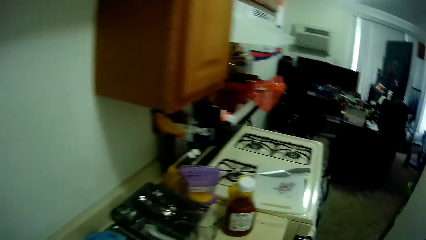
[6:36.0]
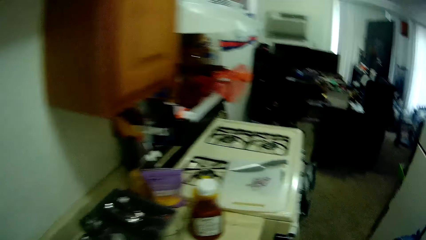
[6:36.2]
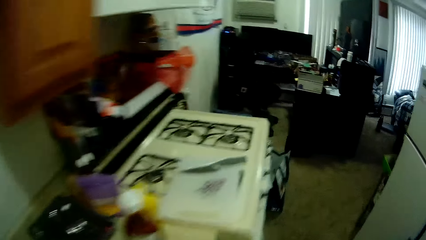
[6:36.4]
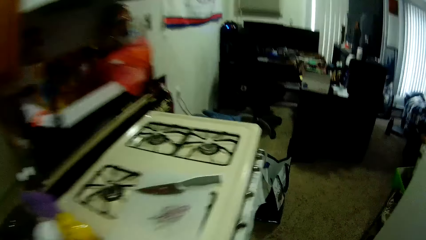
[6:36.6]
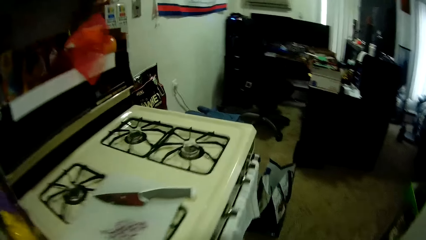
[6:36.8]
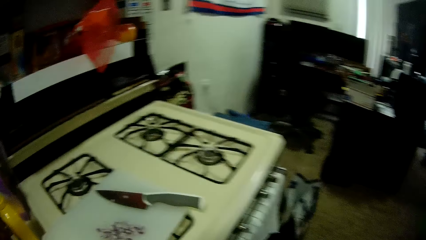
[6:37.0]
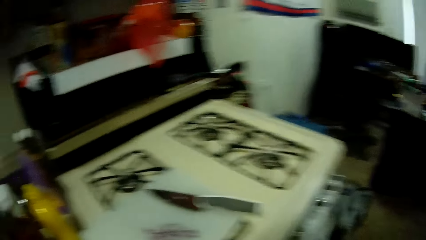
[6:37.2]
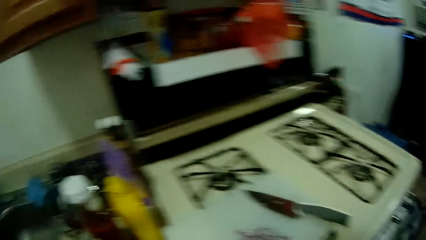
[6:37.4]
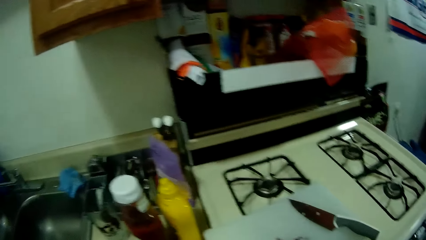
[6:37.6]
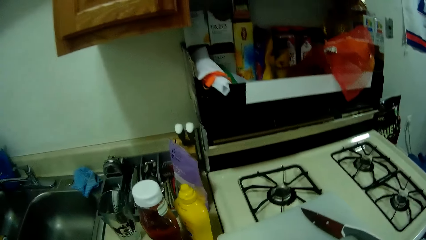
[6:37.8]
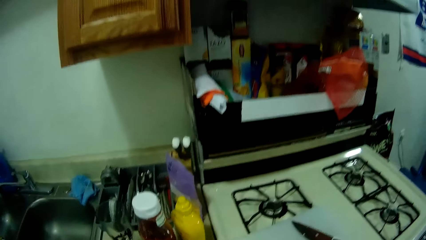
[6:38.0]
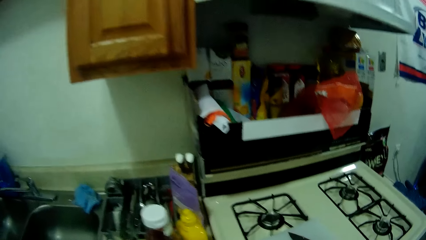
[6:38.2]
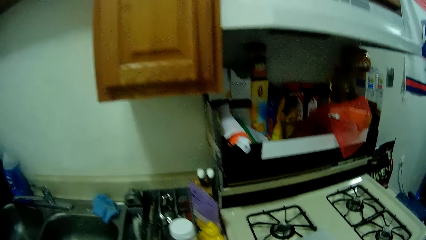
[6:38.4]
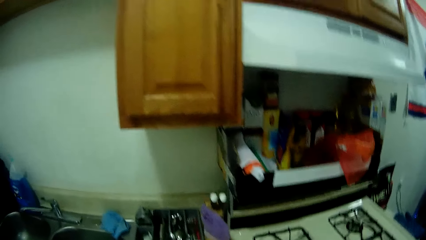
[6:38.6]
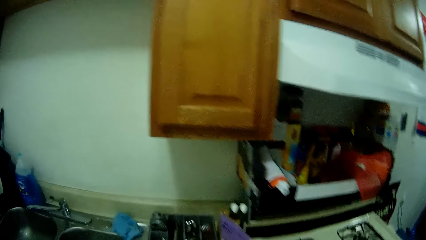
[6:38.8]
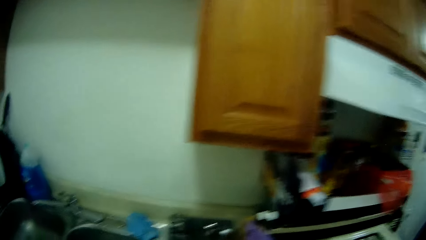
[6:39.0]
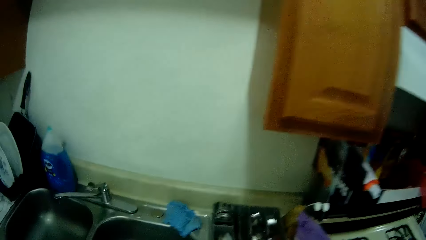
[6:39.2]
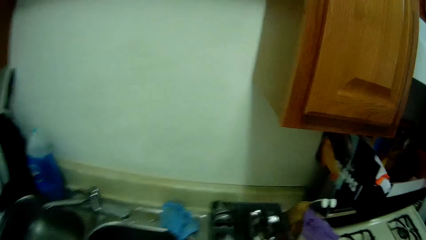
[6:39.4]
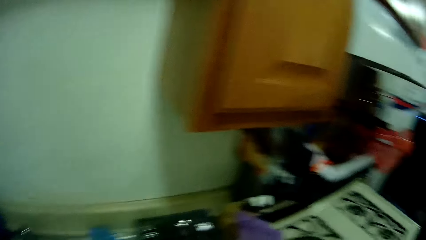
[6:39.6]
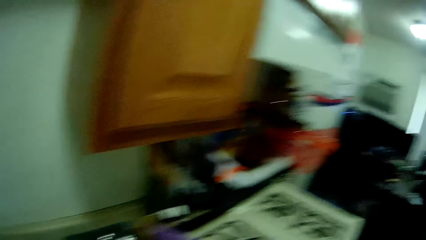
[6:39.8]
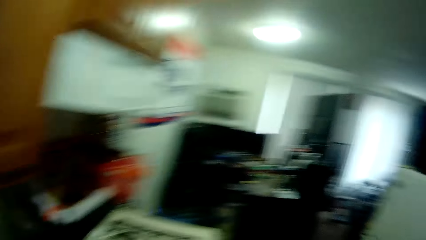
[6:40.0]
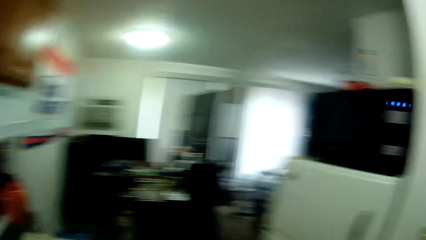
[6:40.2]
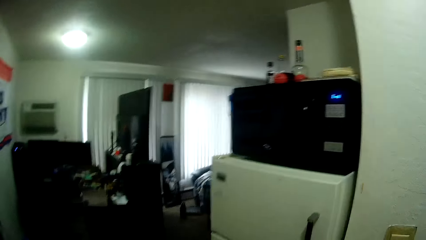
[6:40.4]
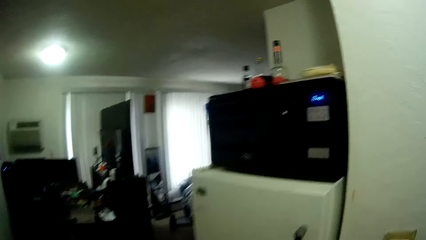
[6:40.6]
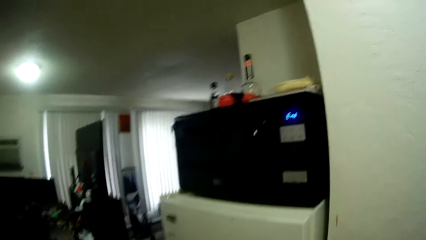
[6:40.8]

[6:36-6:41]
The camera wearer looks around.

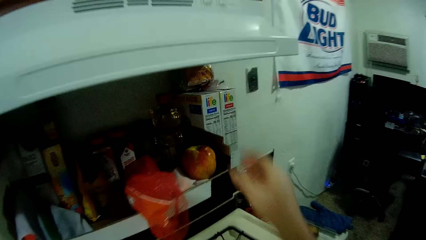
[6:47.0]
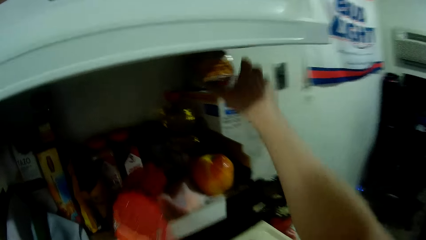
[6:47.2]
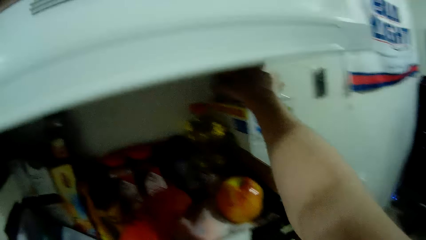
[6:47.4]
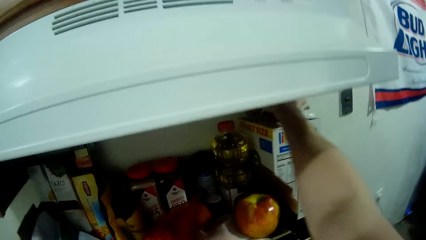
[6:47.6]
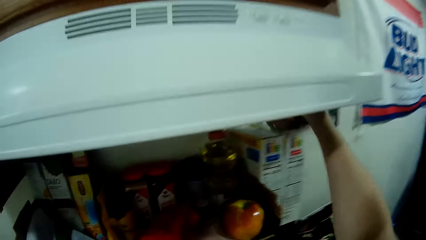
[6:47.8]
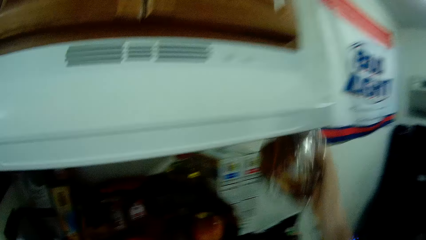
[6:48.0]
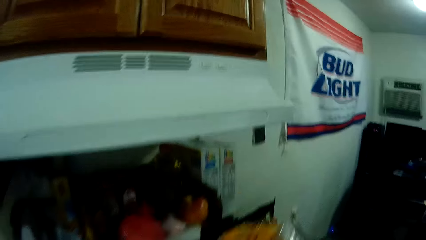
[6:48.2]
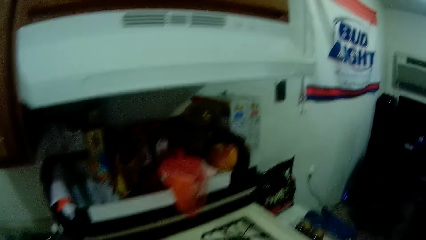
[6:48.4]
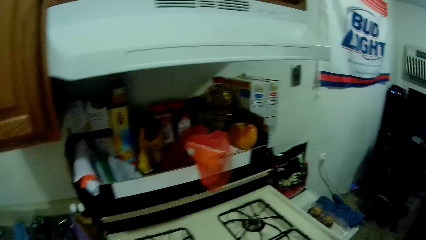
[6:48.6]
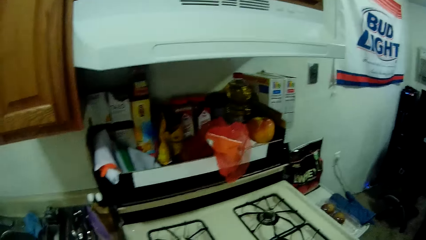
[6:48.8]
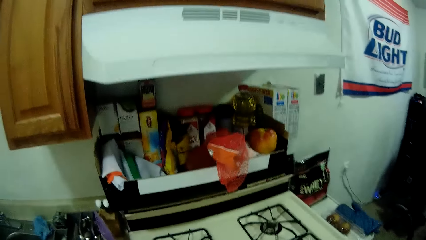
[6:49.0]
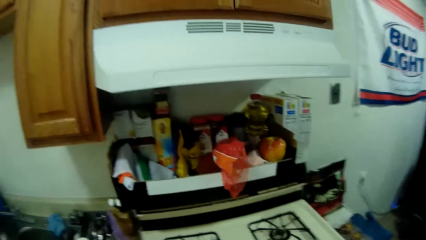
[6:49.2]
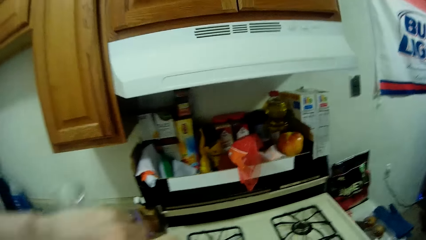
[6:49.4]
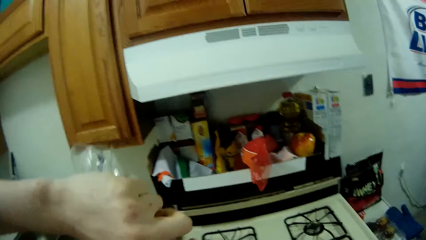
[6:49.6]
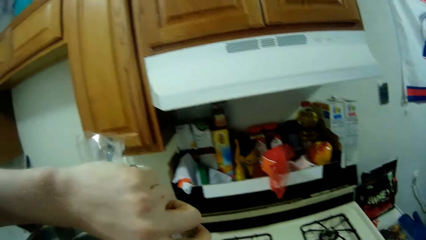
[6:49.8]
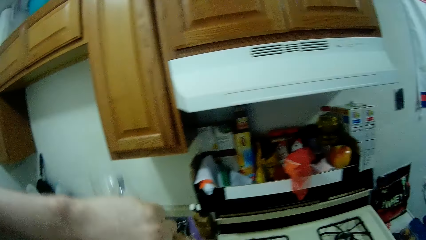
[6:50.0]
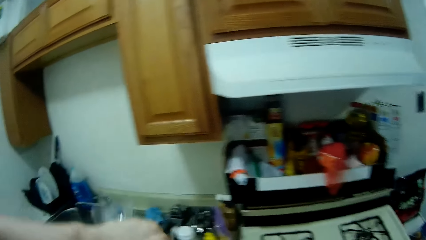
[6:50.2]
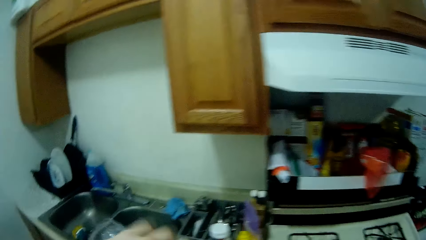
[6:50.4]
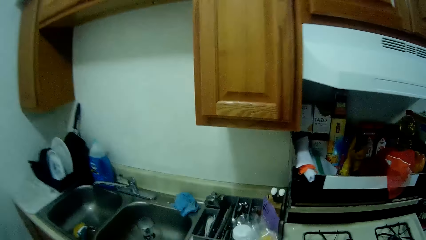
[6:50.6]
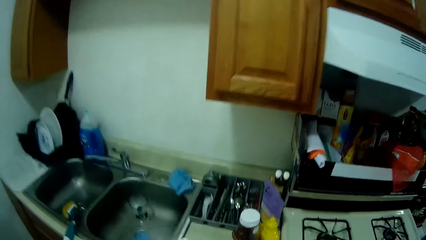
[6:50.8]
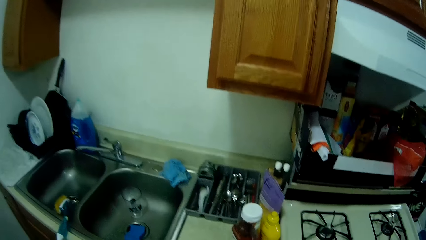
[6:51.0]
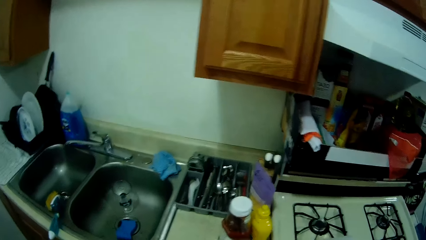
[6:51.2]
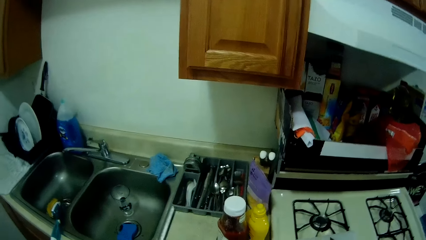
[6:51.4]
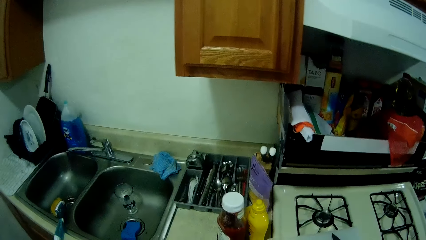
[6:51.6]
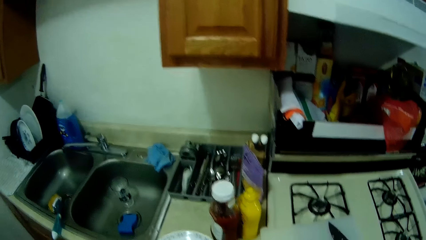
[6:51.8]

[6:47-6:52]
The camera wearer picks up a nylon of bread in a wall cabinet. They open the nylon of bread. They look around.

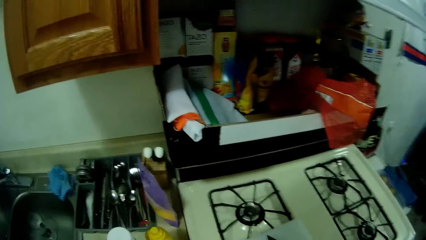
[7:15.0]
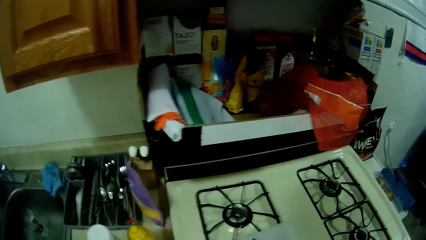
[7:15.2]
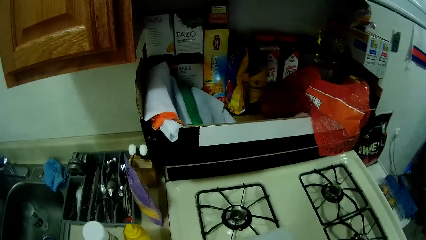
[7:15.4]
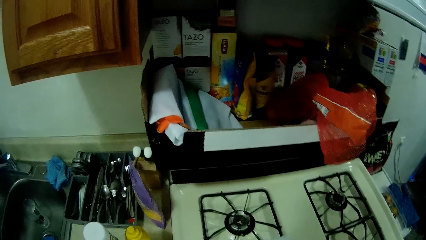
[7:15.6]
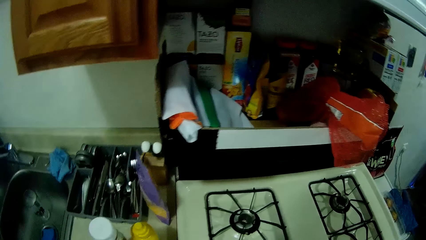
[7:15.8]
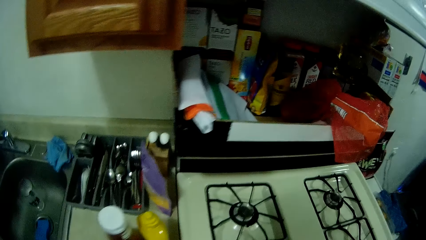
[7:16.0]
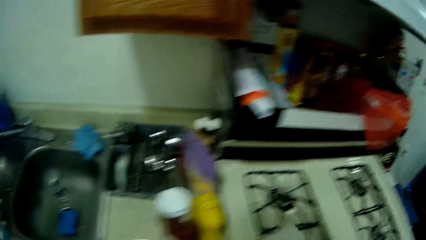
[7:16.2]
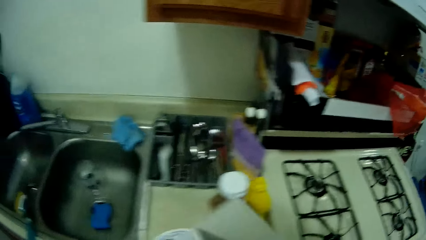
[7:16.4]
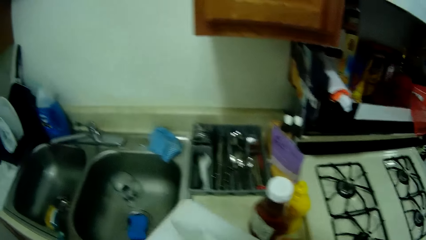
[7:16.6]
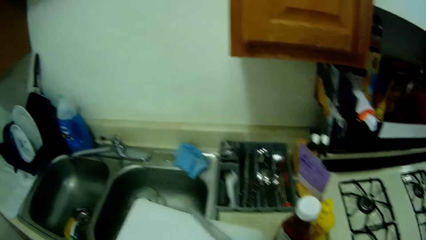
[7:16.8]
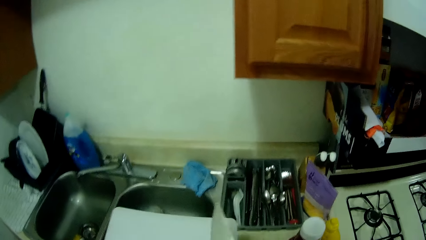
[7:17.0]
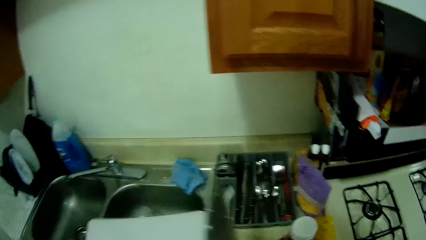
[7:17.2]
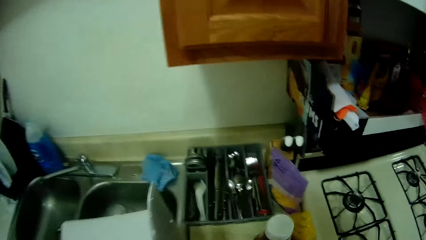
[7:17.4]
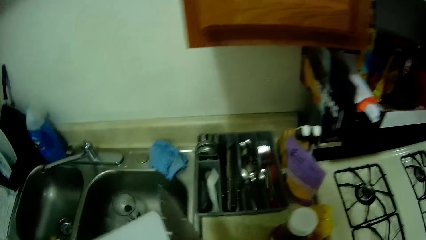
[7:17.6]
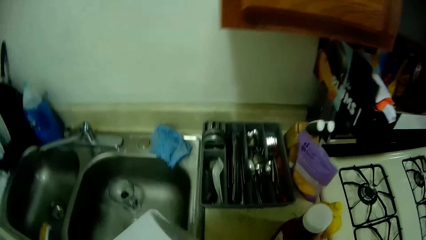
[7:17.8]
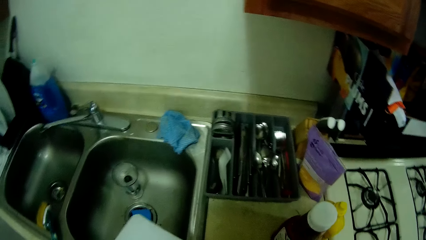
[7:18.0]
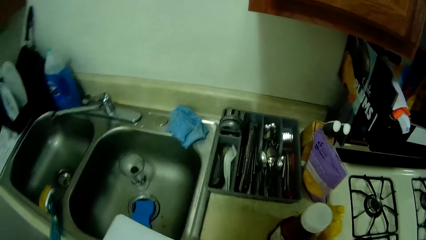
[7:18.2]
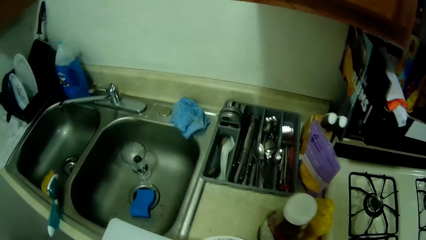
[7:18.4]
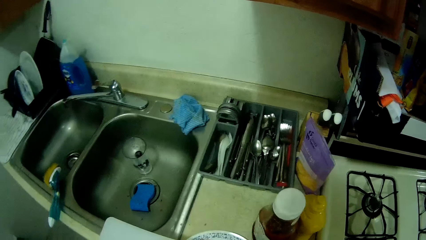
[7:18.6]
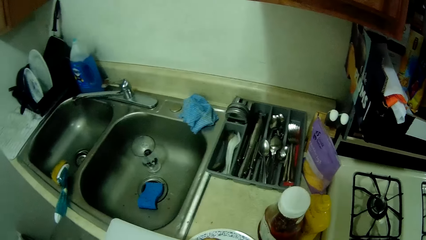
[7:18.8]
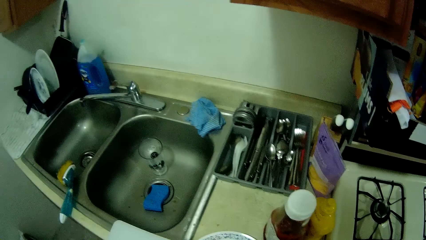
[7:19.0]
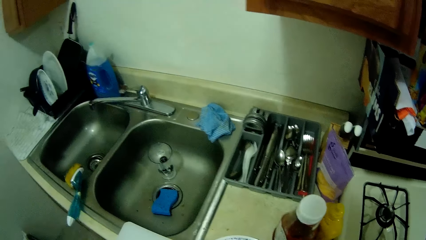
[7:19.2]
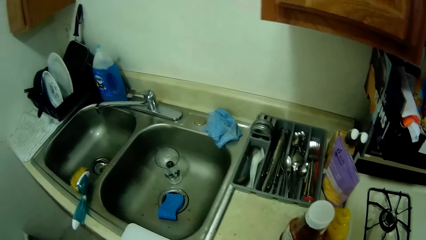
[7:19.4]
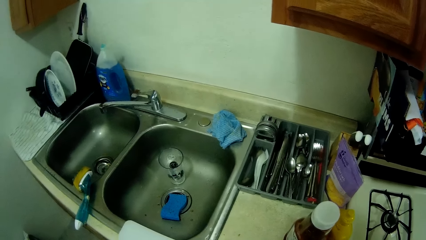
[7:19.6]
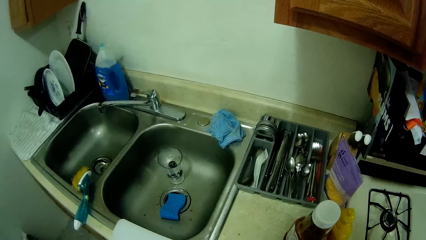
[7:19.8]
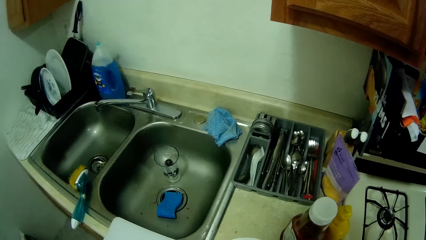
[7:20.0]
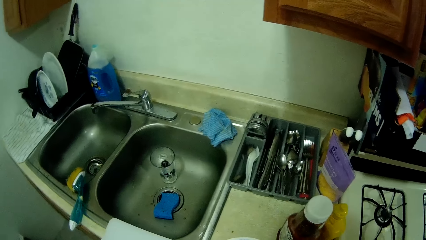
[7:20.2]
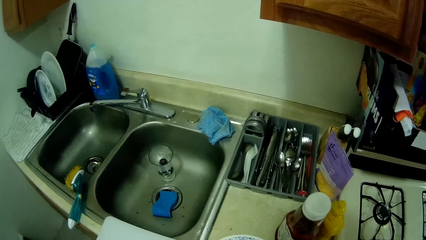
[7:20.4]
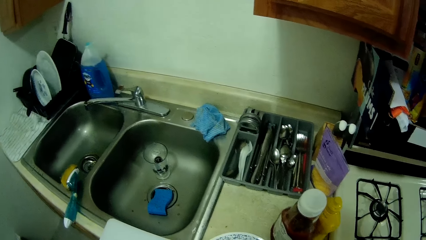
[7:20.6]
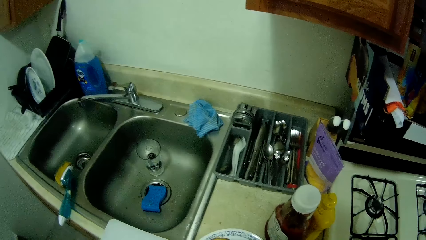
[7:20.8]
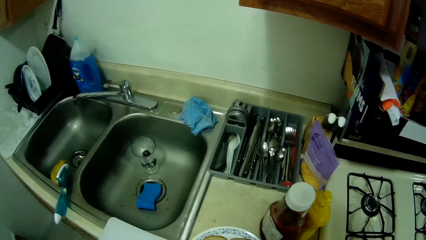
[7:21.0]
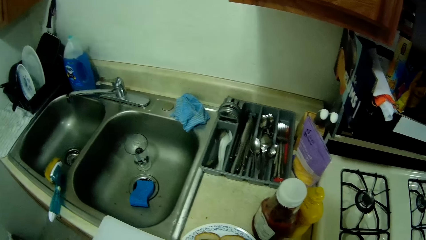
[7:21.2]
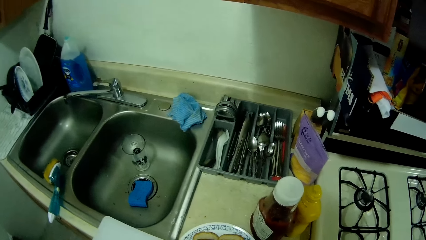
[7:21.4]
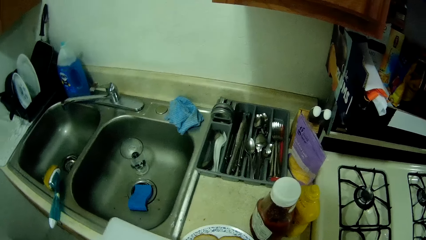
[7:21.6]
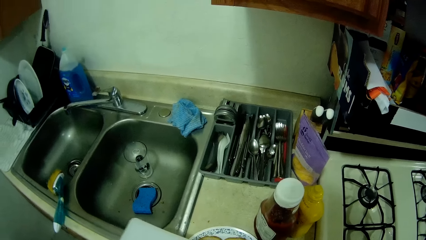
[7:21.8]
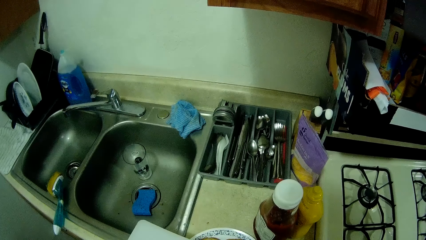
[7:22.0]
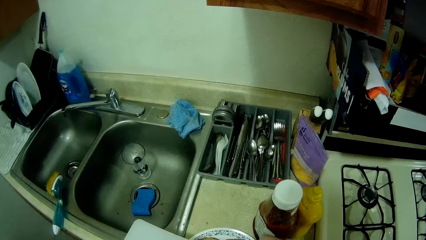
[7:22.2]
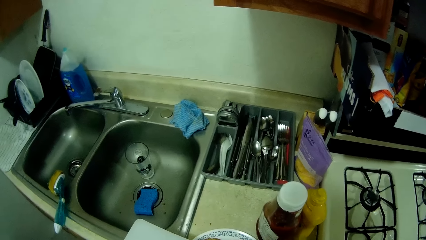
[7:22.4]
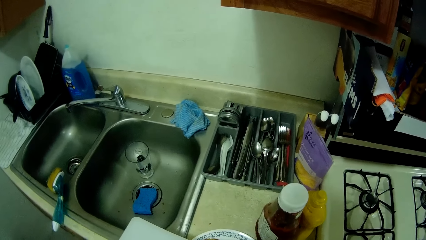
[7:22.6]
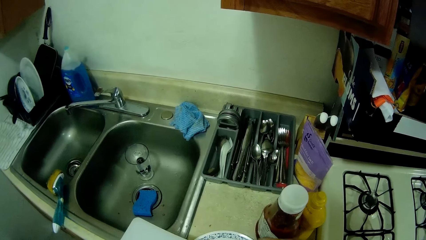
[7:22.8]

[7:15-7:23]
The camera wearer picks up a tray. He pours onions from a chopping board on the bread and sausage in the saucer with a knife in his right hand.
